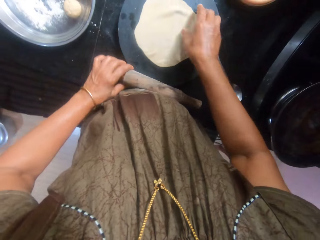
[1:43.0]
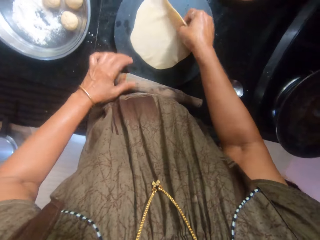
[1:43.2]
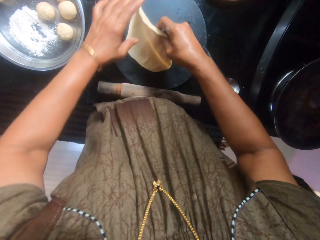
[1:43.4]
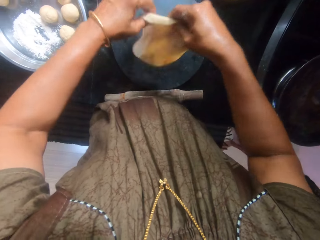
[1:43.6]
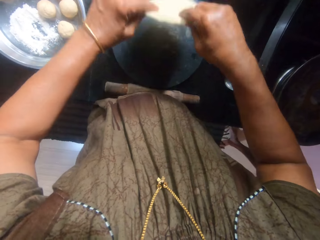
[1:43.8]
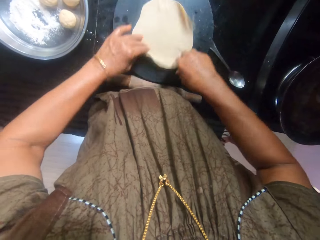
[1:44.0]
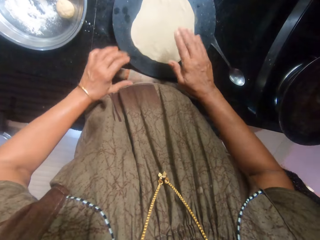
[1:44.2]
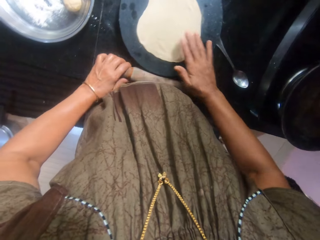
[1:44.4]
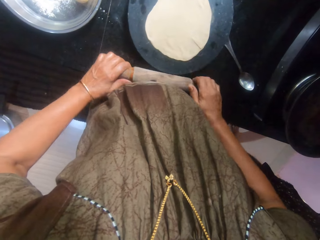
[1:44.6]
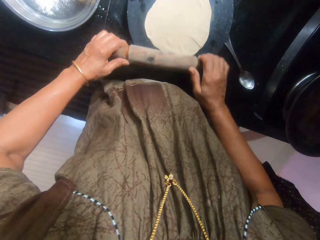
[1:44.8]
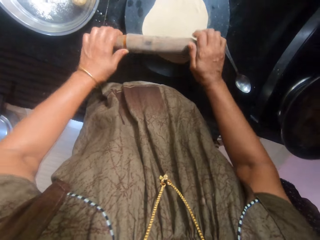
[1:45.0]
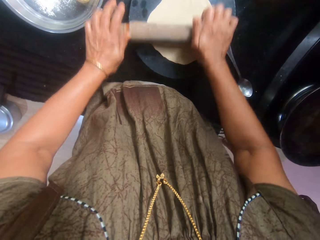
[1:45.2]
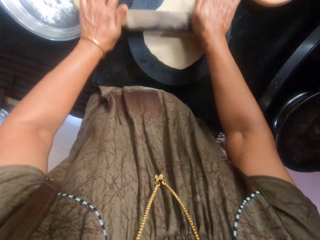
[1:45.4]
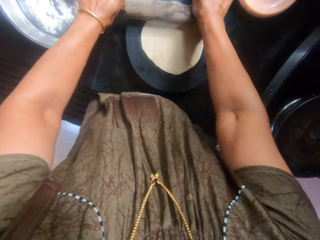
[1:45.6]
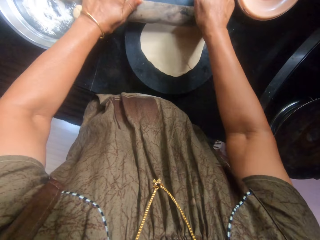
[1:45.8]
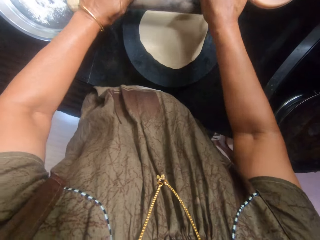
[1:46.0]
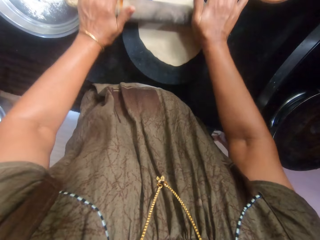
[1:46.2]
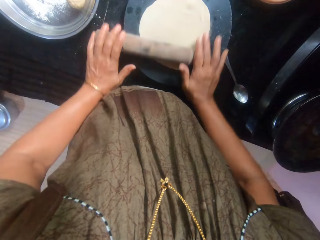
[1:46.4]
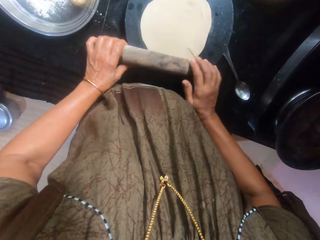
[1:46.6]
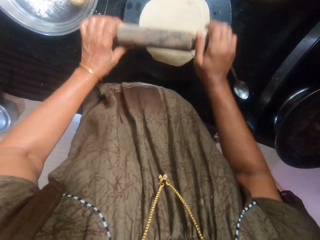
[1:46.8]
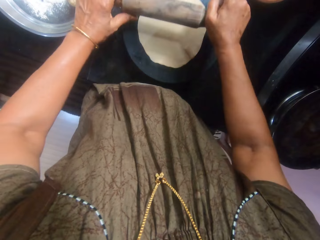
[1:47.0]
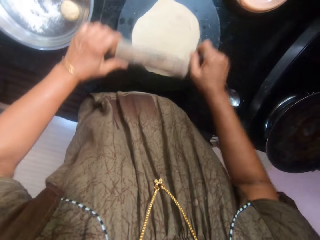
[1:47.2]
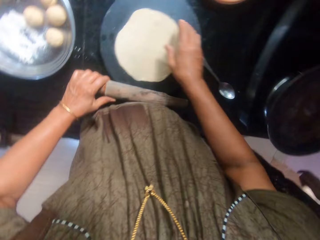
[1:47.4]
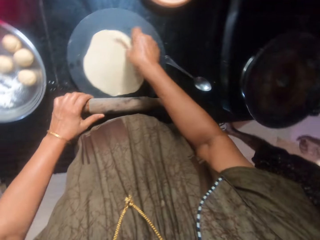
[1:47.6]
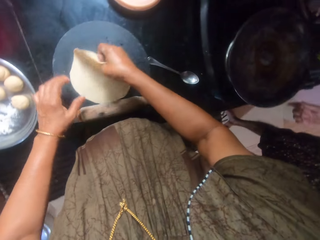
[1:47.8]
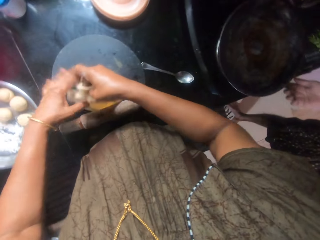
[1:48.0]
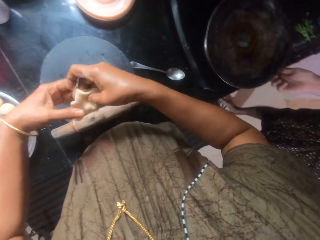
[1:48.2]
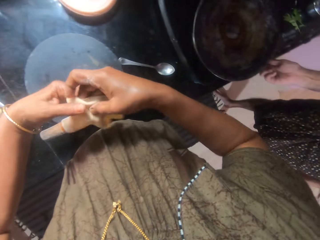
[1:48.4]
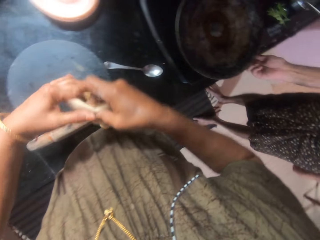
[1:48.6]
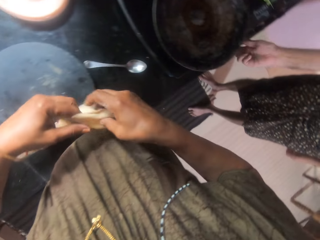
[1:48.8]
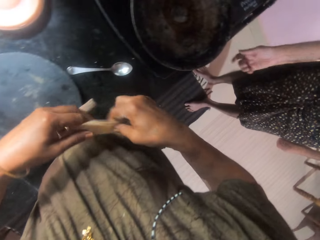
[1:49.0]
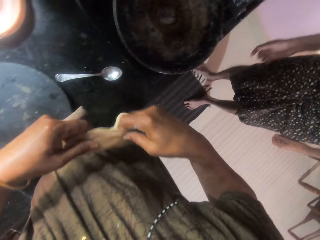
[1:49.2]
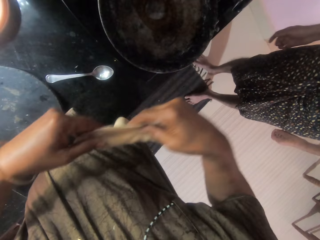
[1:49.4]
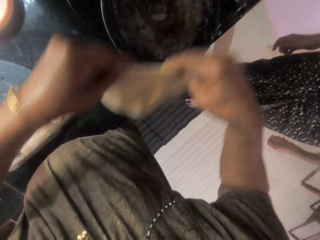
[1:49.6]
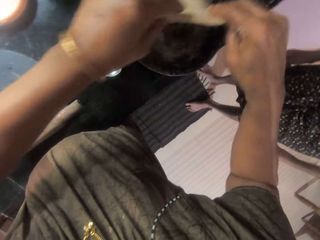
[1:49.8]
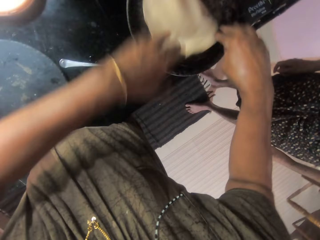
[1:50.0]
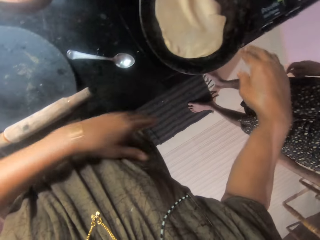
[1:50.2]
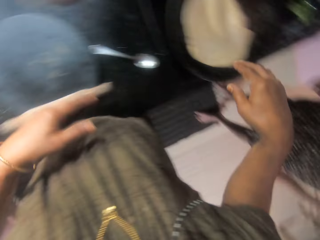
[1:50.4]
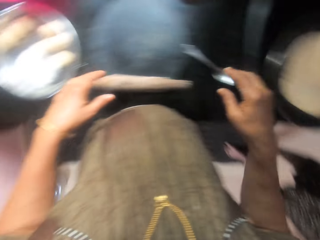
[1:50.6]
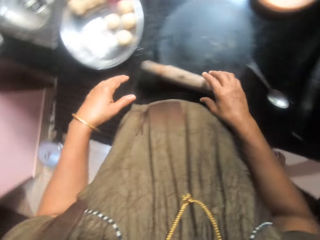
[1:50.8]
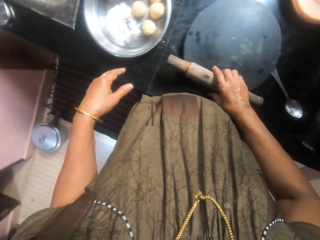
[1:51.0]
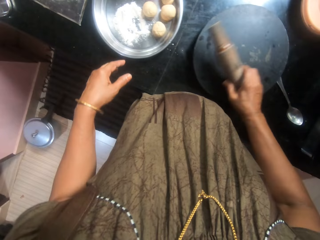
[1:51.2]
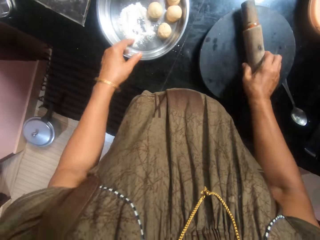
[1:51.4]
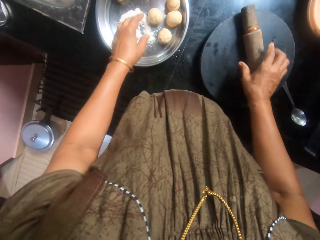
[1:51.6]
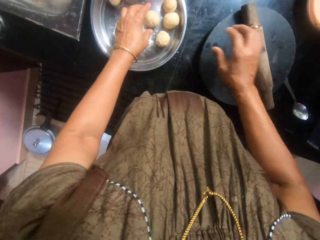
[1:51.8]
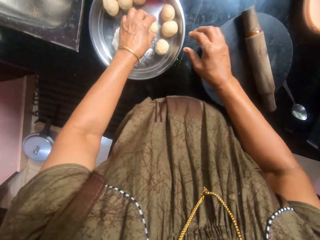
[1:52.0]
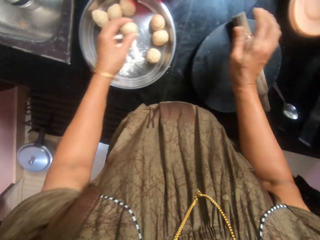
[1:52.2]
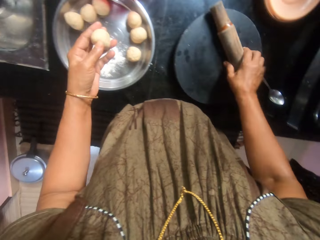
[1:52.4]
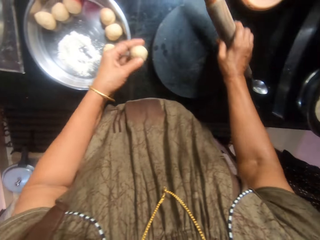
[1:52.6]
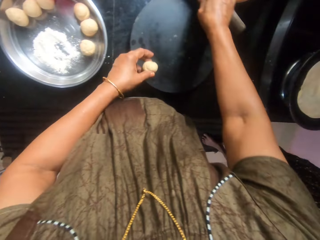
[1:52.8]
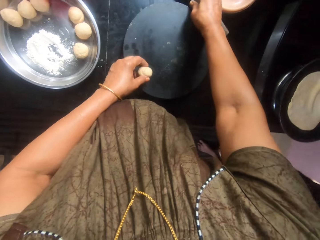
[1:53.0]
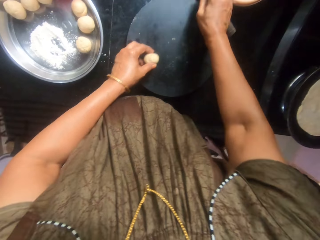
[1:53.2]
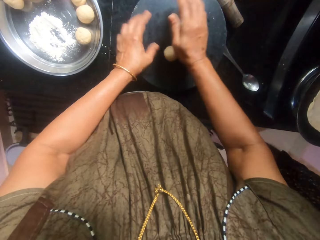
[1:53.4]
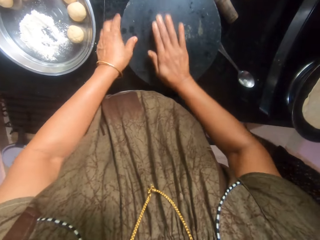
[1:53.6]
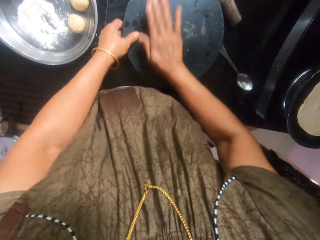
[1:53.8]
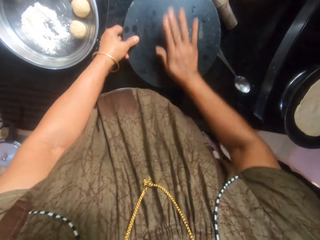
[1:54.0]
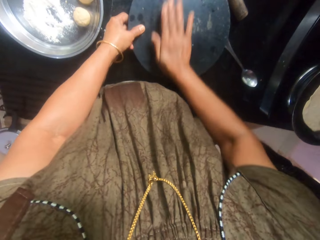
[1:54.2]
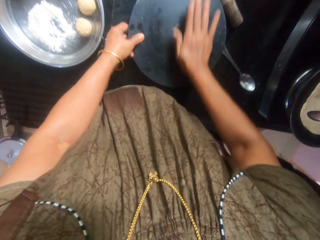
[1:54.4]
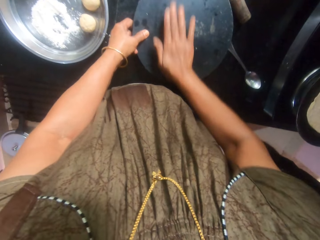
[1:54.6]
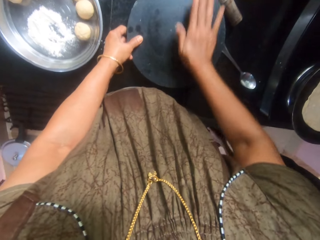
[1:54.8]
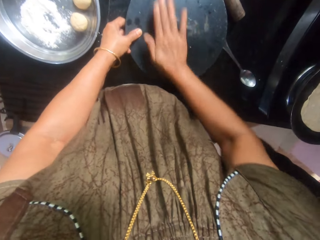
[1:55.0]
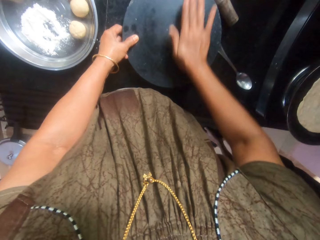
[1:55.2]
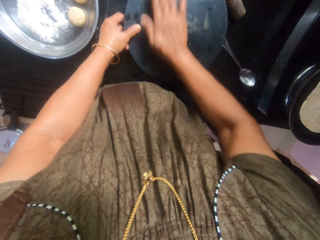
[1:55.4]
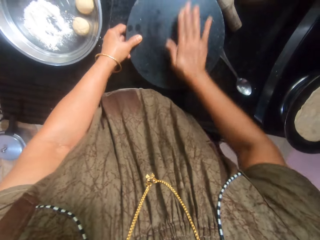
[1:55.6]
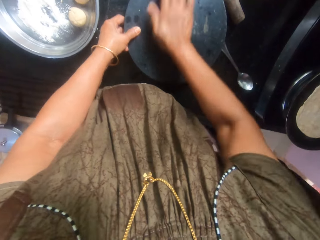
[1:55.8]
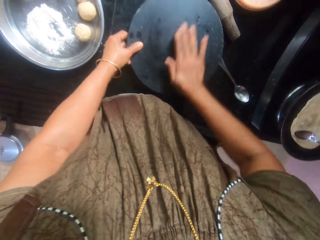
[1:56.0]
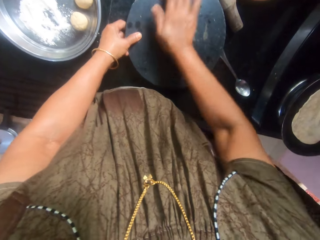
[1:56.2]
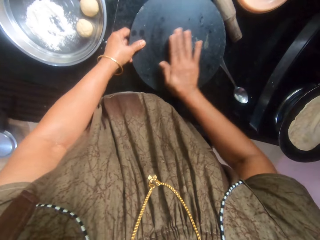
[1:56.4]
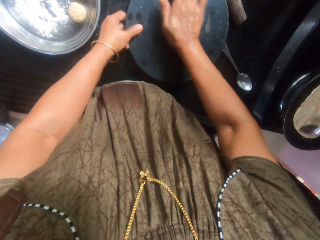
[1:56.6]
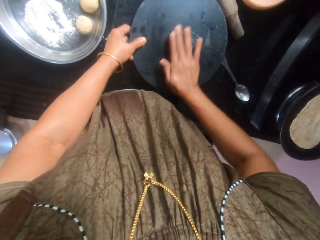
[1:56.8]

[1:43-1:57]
The camera wearer turns the dough upside down and drops the rolling pin on the countertop. They pick the rolling pin from the countertop and touch the dough. They flatten the dough with the rolling pin. They drop the rolling pin on the countertop. A woman regulates the cooker knob. The camera wearer picks the dough from the pastry board. They drop the flat dough in a pan on the cooker. They pick the rolling pin from the countertop. They drop the rolling pin on the pastry board. They pick another dough ball from the tray. They pick the rolling pin from the pastry board. They drop the rolling pin on the countertop and place the dough ball on the pastry board. They rub the dough on the pastry board with the palm. The woman rubs oil on the surface of the dough in the pan with a spoon.

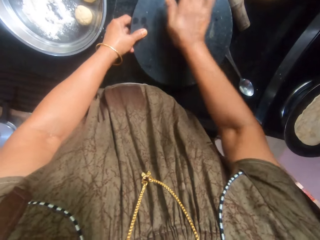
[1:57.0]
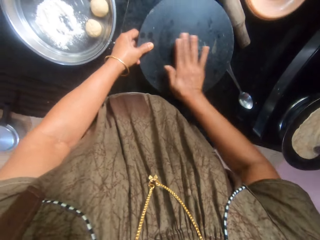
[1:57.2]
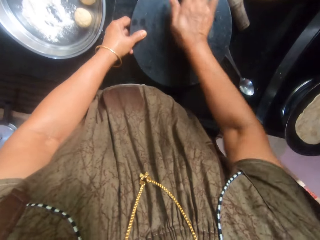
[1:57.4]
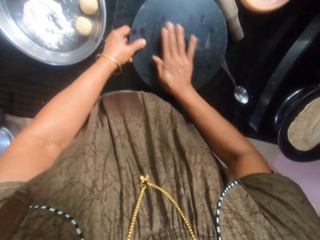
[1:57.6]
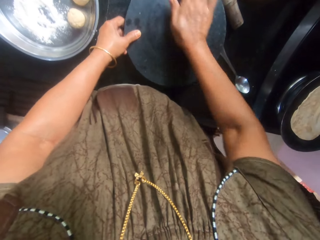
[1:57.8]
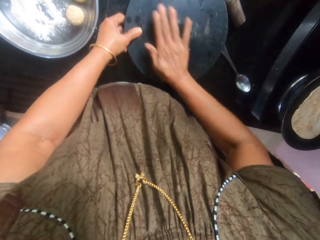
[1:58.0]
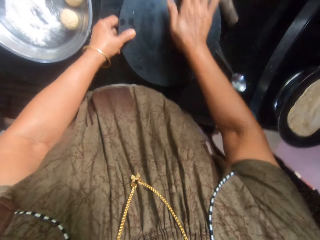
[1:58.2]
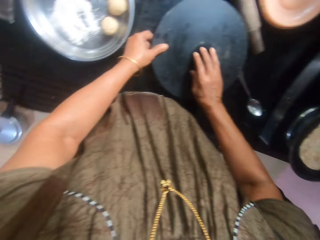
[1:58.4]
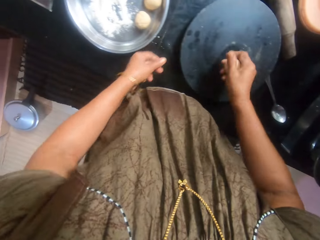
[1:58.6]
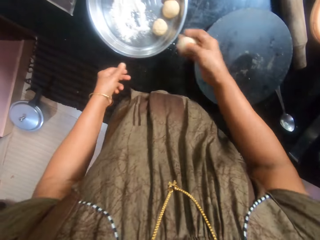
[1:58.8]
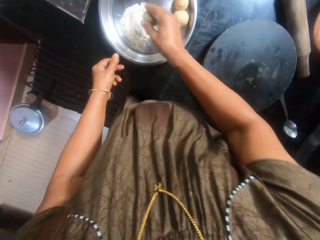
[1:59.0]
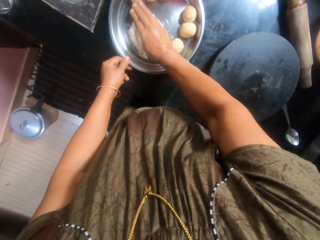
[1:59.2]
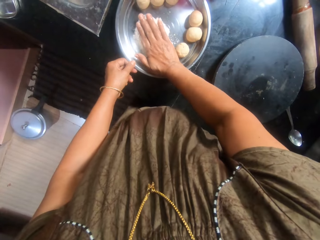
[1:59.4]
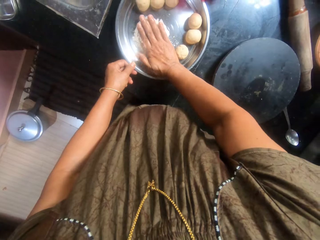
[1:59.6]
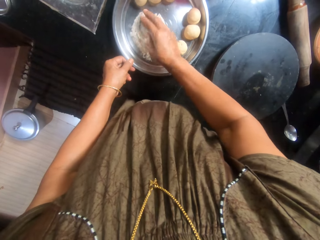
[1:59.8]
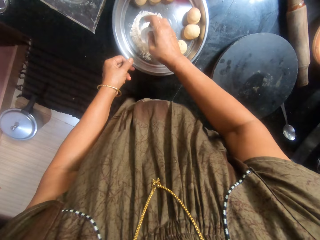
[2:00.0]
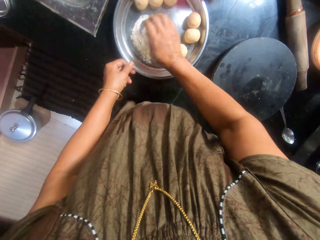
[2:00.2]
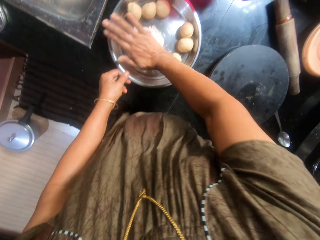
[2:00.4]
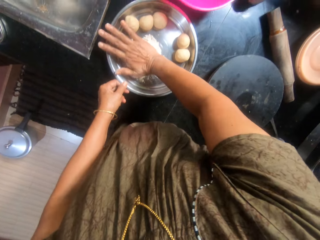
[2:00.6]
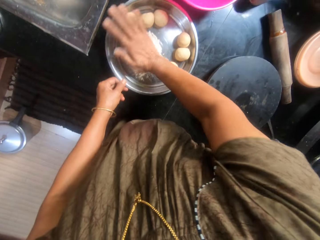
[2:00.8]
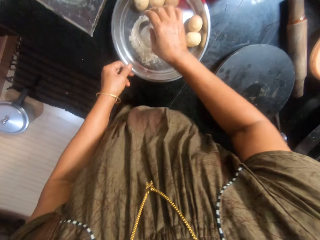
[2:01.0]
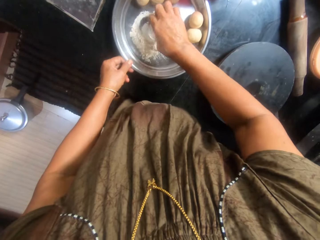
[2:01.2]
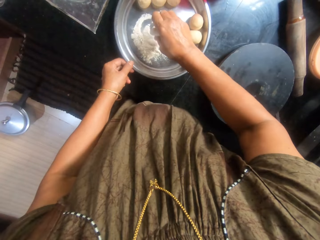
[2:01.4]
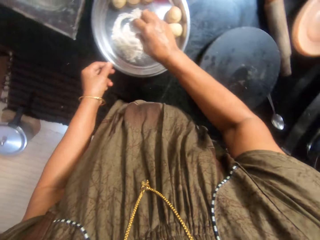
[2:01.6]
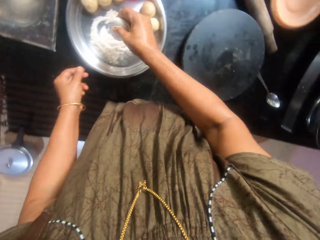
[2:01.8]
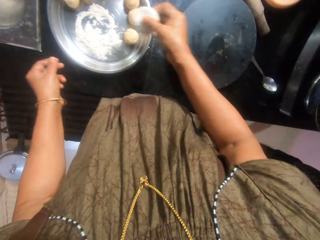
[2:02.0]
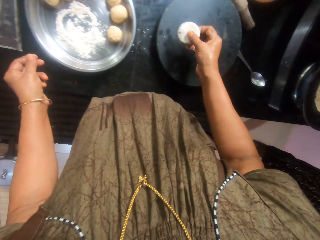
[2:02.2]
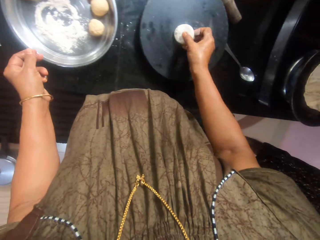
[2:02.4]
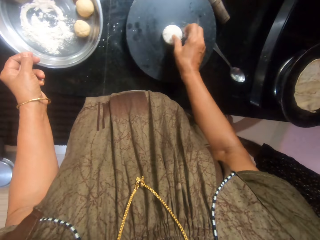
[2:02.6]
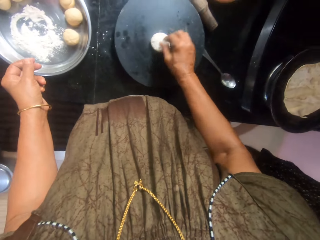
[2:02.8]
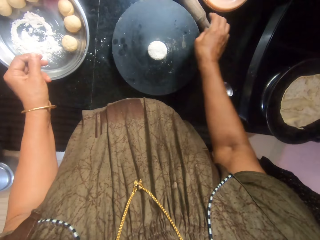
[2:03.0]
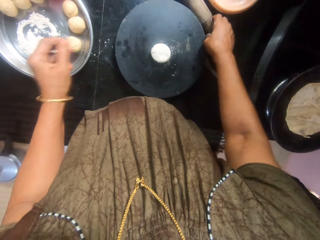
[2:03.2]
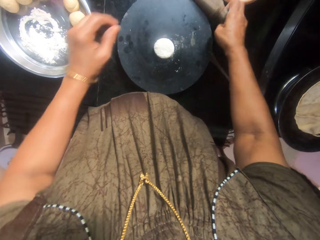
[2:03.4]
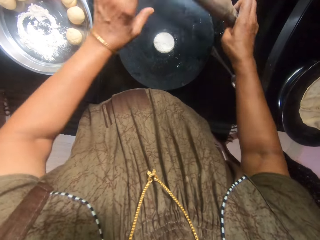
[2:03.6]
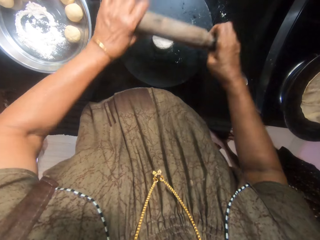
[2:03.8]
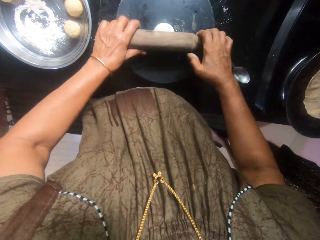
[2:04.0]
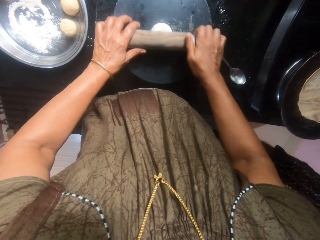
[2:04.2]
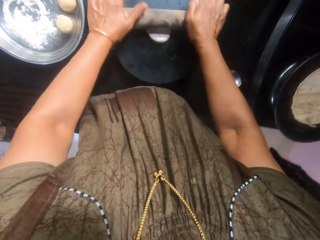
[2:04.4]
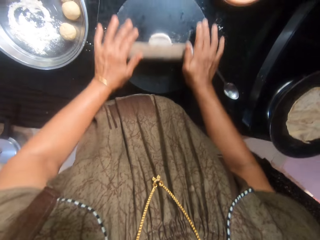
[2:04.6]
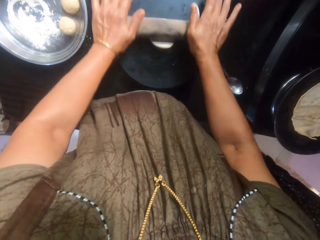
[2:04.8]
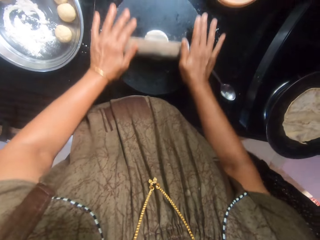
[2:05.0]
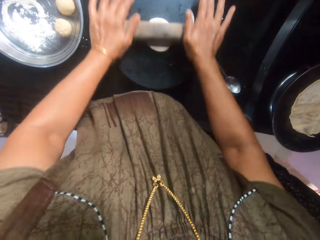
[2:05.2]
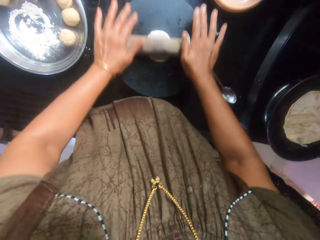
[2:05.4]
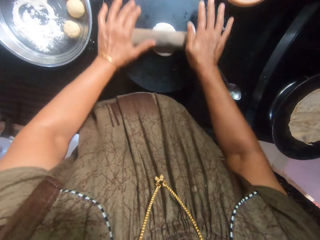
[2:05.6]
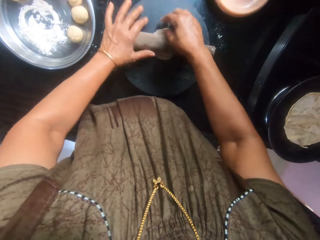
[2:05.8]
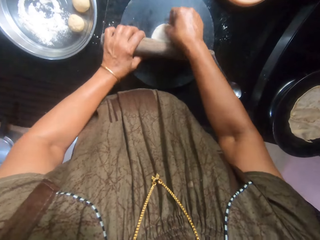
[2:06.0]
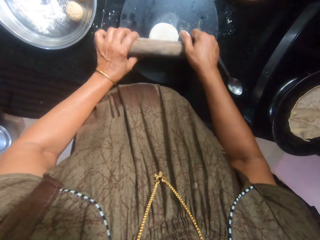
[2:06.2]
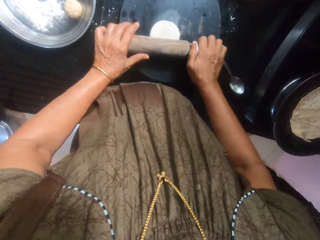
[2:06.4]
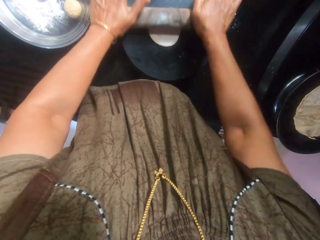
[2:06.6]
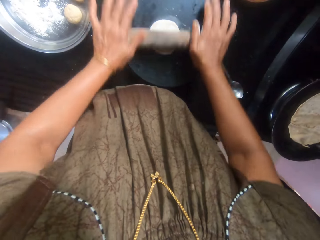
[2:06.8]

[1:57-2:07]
The camera wearer picks the dough from the pastry board. They mix the dough with flour inside the tray. They place the dough on the pastry board. They pick the rolling pin from the countertop. They flatten the dough with the rolling pin. They rotate the dough. They flatten the dough with the rolling pin.
